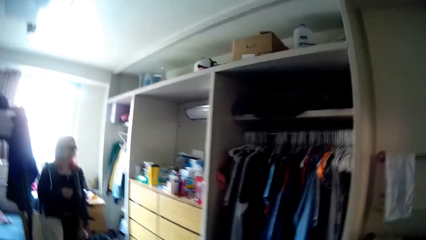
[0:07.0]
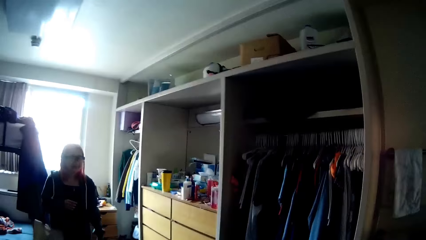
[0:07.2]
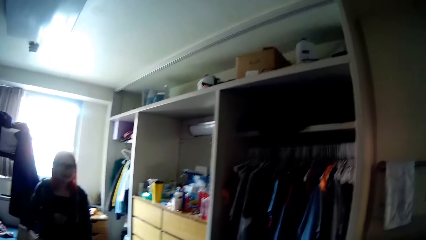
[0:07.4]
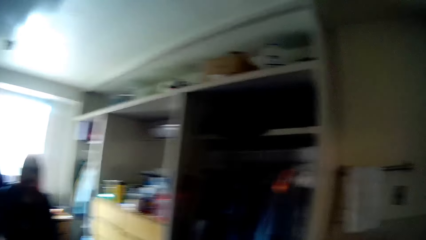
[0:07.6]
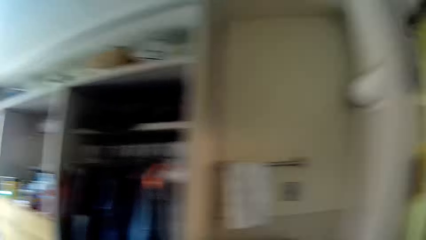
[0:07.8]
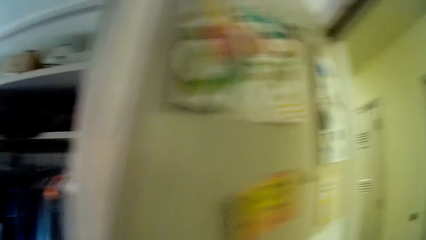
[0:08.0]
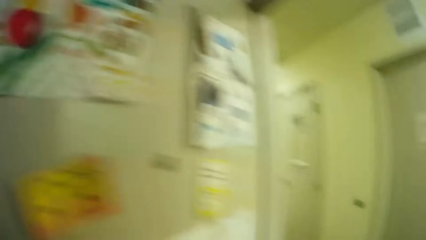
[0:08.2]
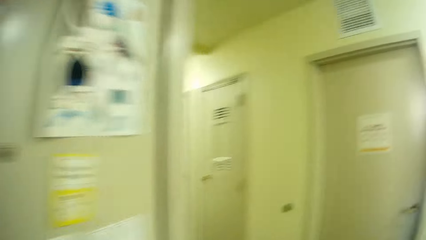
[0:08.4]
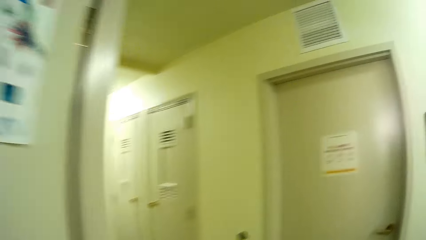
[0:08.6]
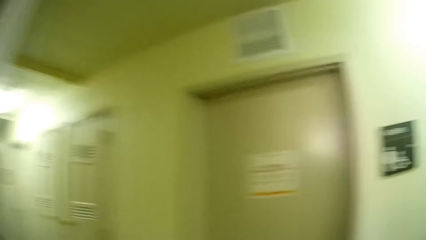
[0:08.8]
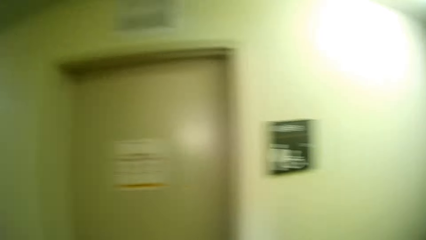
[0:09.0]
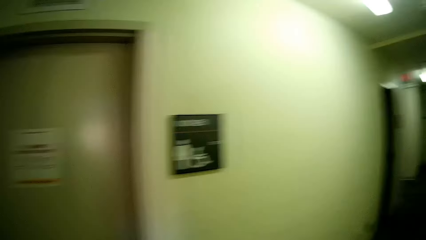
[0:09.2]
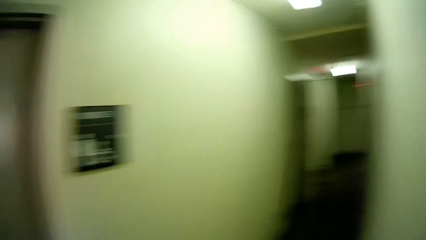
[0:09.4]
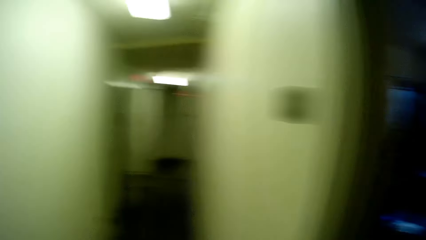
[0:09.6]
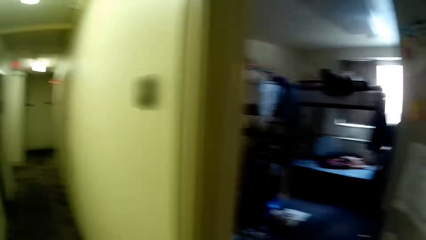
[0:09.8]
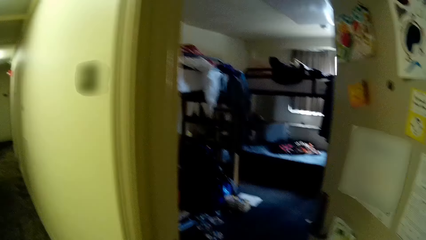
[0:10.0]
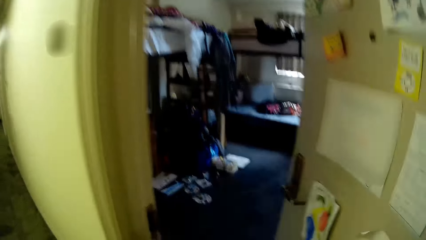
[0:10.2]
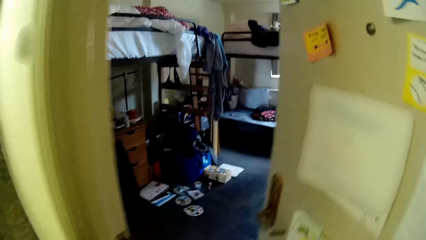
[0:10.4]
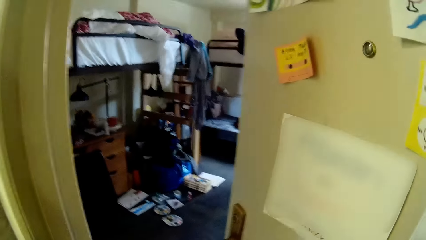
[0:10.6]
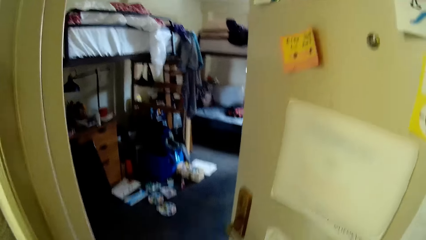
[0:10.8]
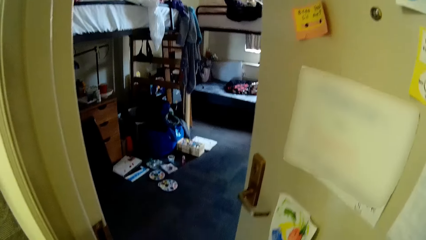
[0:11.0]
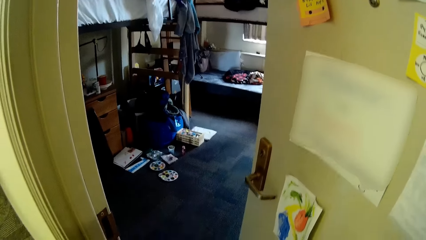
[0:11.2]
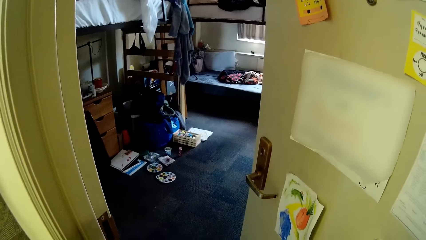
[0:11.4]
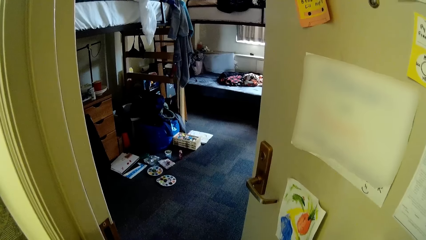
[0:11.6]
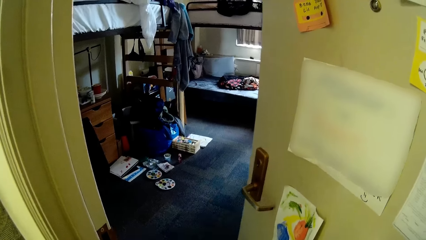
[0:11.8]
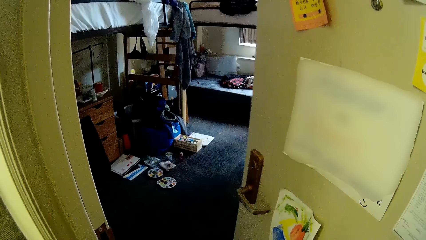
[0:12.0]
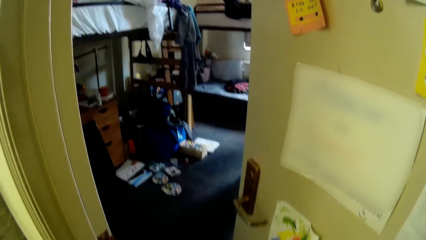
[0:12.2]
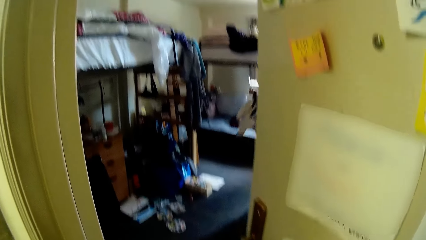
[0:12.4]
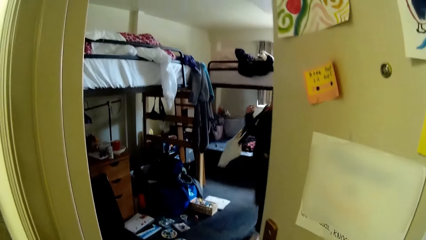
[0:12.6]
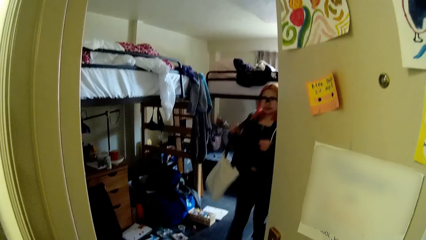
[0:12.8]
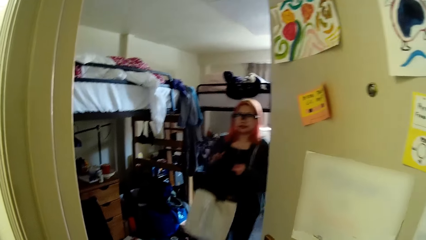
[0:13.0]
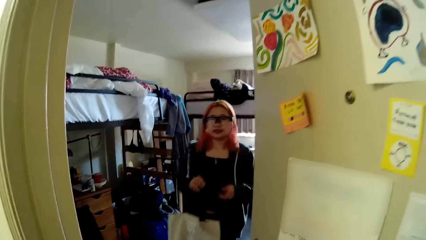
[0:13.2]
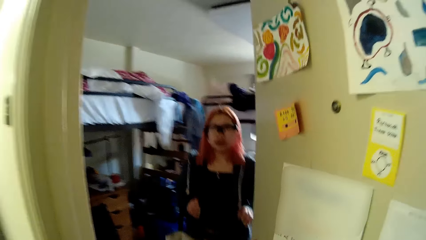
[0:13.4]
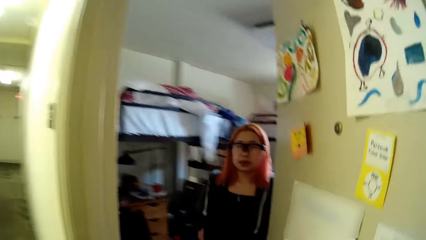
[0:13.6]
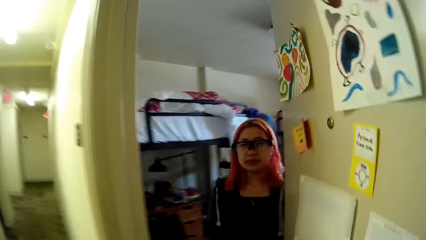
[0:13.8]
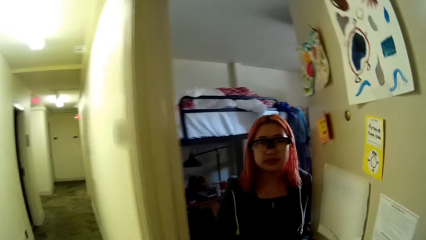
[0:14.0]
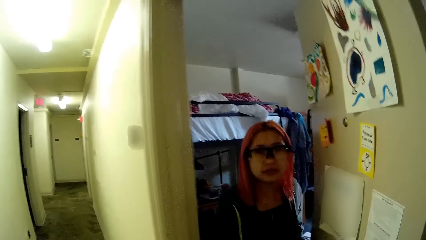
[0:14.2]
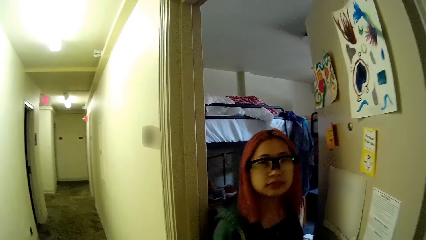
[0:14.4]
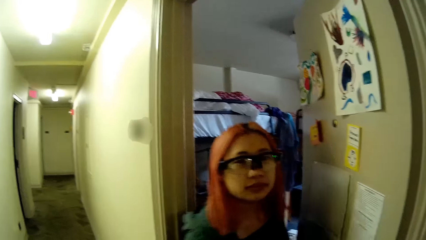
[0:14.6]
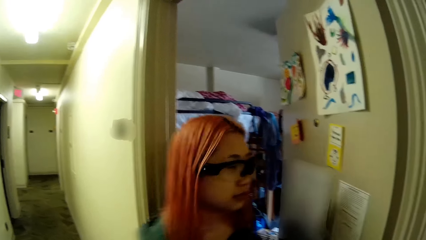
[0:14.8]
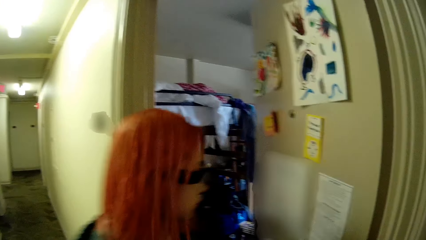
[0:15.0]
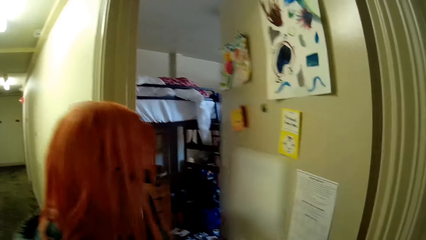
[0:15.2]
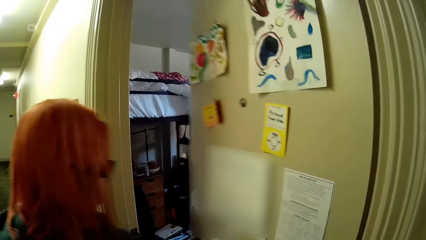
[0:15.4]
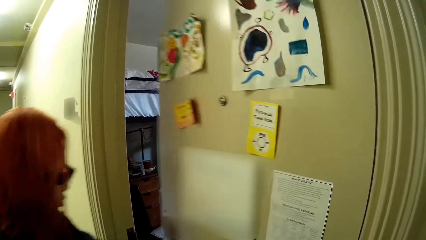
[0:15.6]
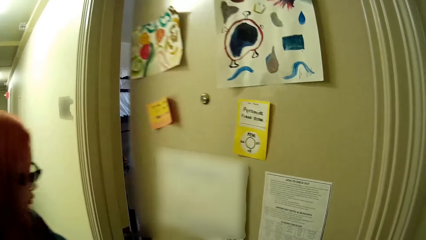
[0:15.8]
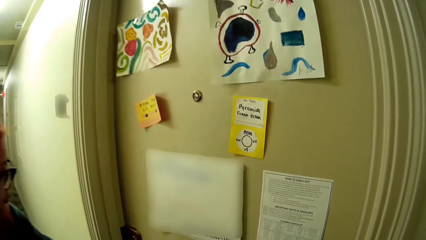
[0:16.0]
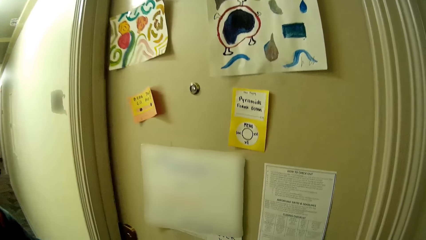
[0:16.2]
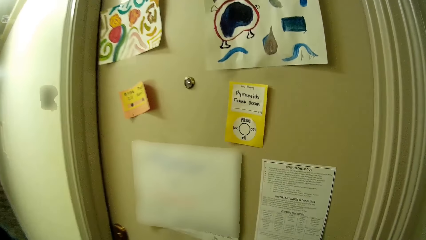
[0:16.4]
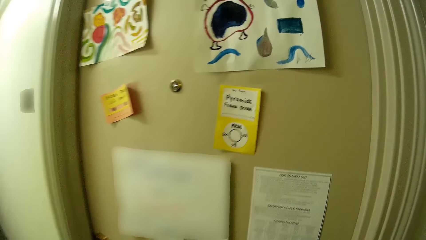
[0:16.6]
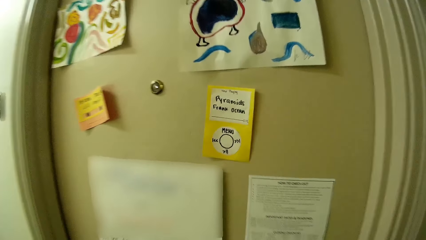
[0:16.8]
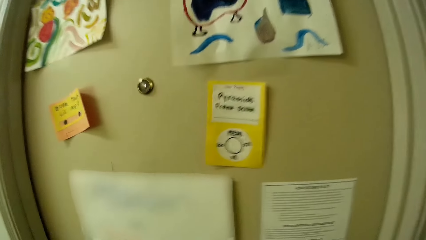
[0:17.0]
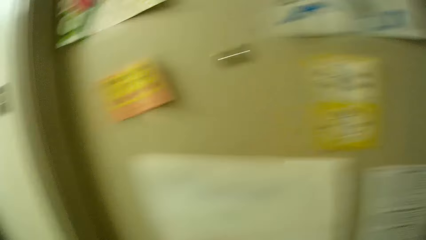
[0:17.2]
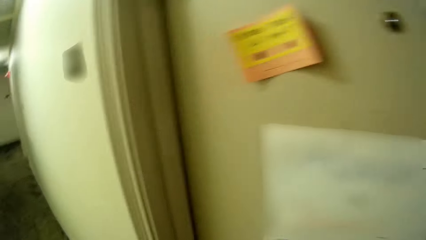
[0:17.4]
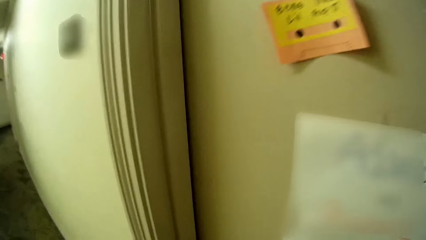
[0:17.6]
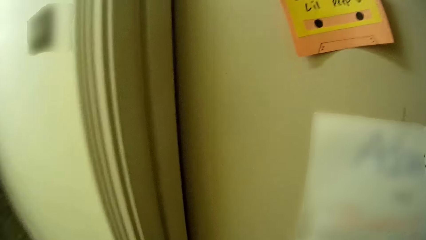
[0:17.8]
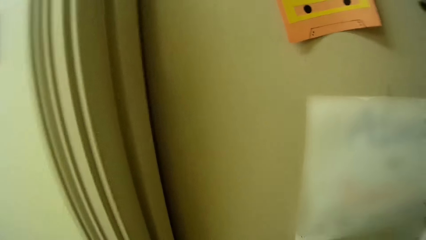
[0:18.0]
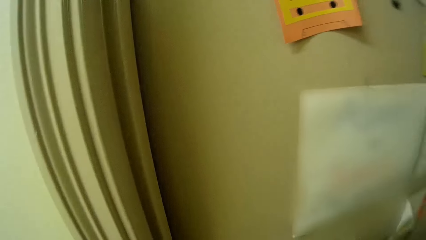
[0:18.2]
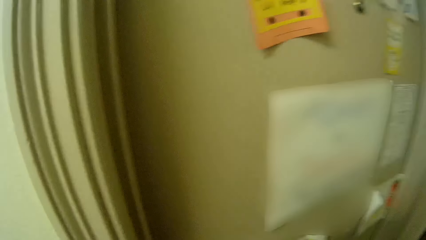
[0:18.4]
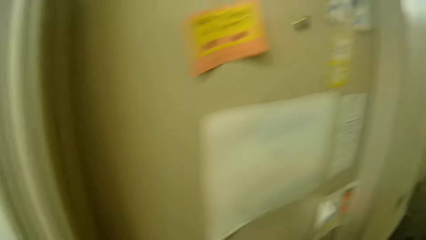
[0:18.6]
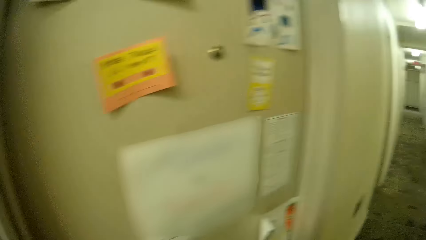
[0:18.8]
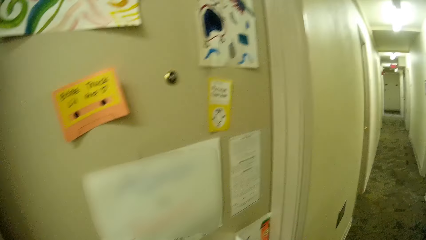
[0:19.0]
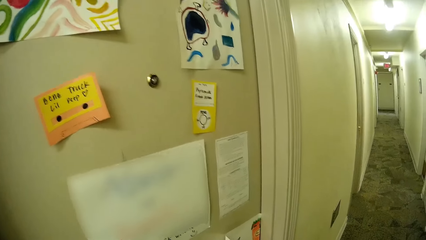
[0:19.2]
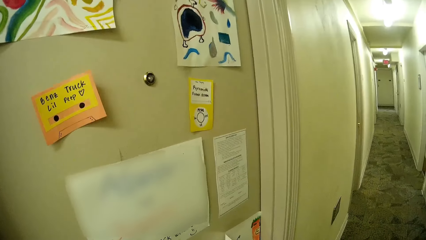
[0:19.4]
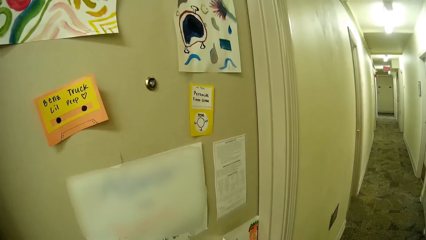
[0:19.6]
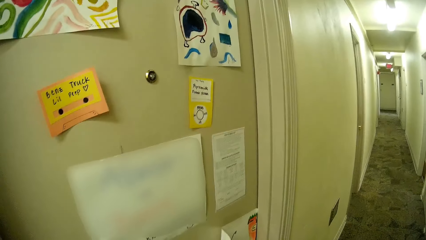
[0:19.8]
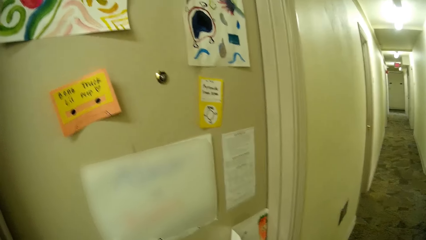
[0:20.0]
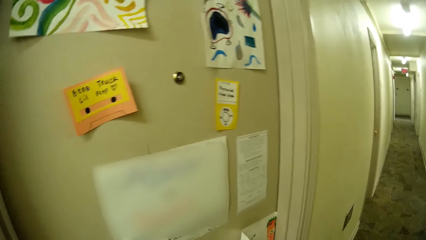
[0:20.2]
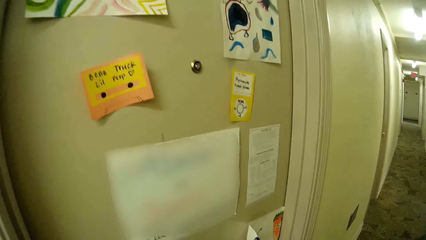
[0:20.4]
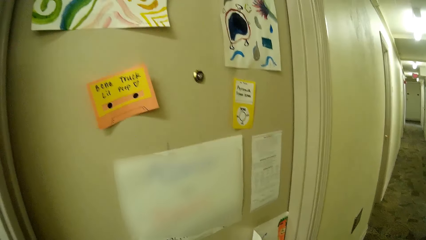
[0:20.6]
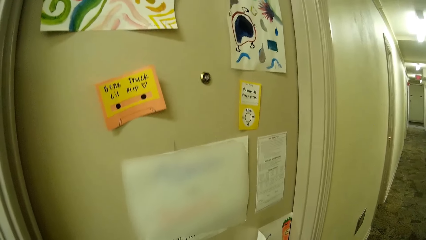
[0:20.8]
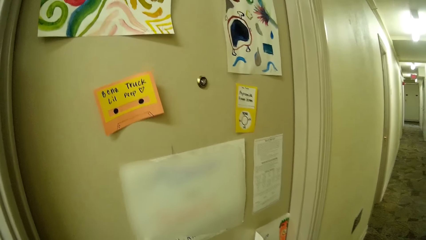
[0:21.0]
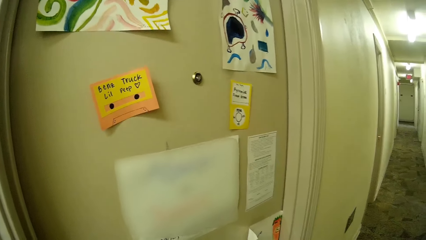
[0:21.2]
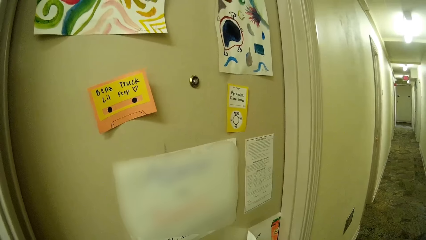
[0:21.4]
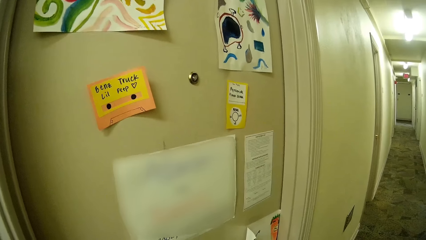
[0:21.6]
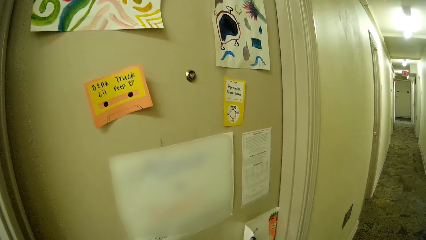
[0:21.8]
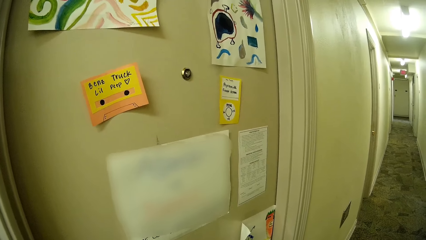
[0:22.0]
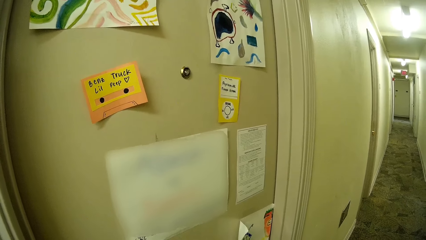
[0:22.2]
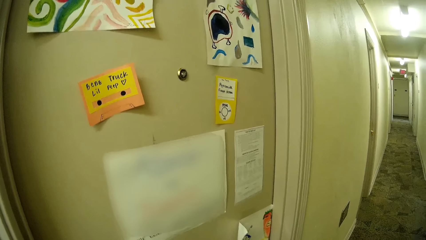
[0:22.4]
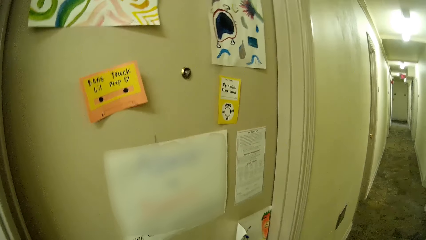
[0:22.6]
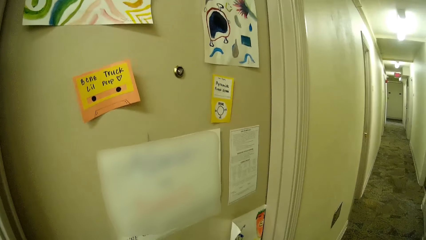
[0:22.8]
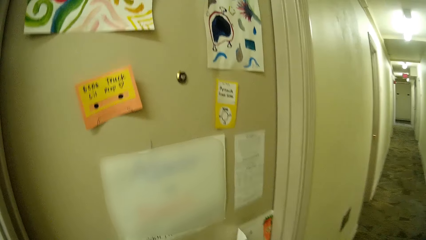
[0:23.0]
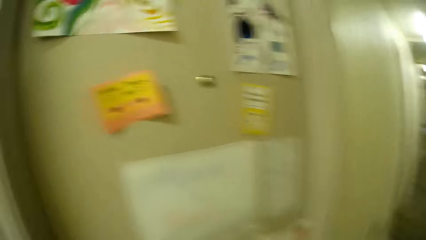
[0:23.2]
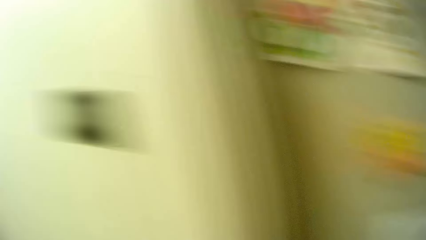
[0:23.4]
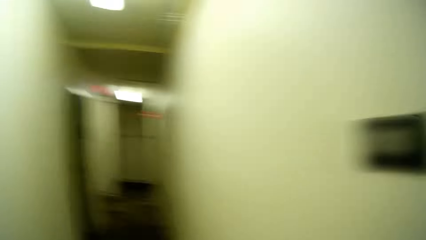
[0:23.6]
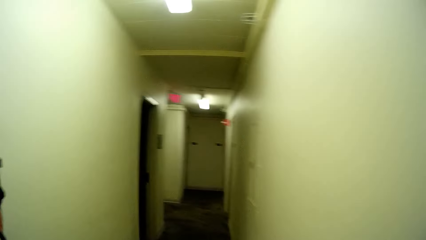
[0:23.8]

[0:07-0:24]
The camera wearer interacts with the woman. She opens a door with her right hand. The woman walks out of the room. The woman closes the door with her left hand. The camera wearer locks the door.
